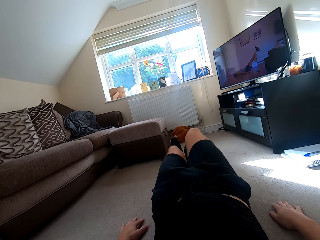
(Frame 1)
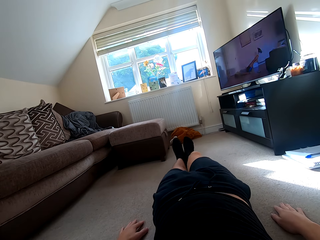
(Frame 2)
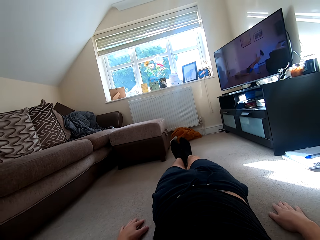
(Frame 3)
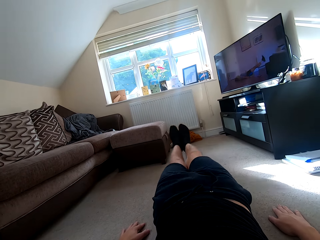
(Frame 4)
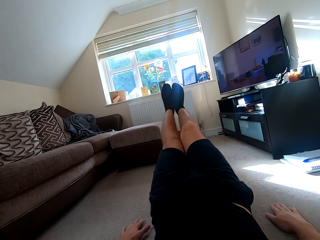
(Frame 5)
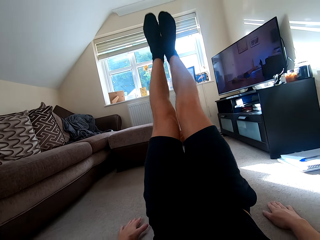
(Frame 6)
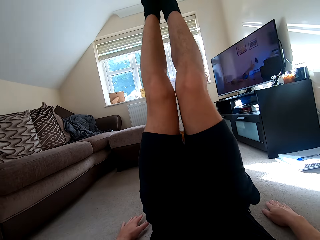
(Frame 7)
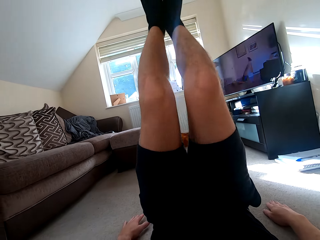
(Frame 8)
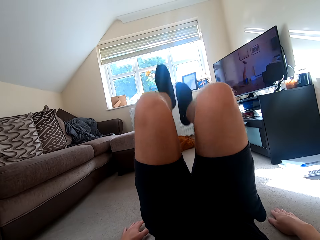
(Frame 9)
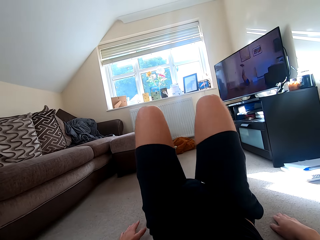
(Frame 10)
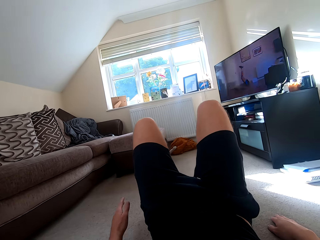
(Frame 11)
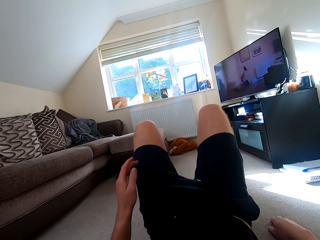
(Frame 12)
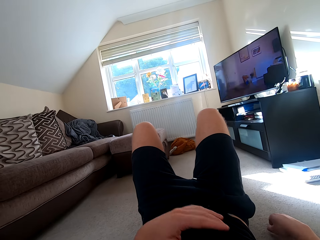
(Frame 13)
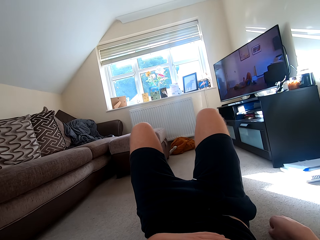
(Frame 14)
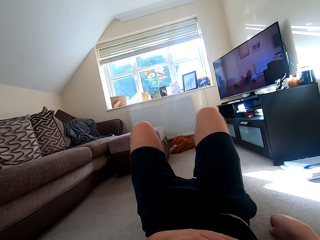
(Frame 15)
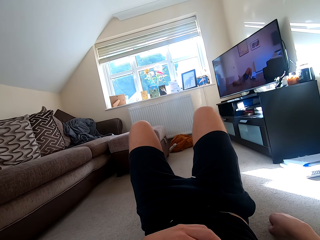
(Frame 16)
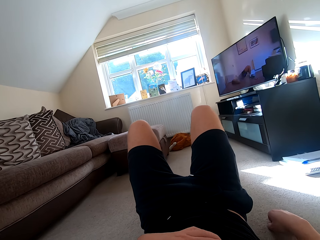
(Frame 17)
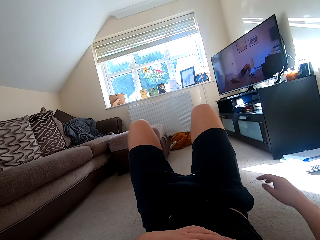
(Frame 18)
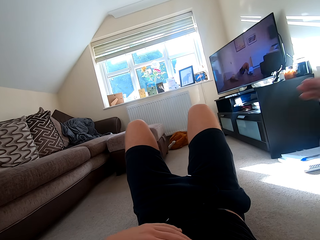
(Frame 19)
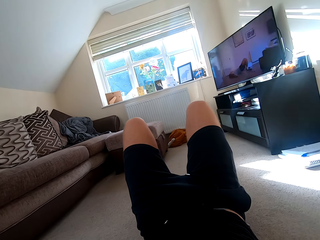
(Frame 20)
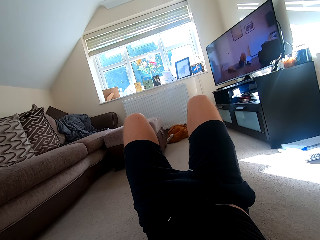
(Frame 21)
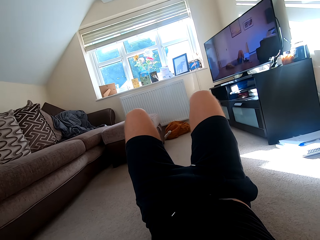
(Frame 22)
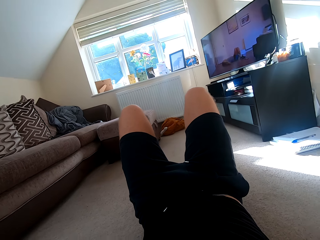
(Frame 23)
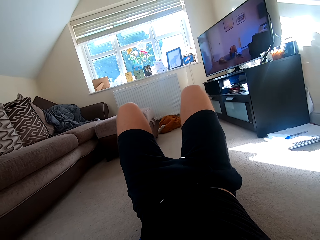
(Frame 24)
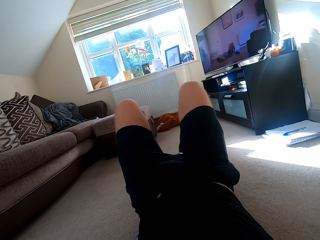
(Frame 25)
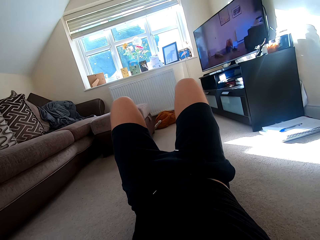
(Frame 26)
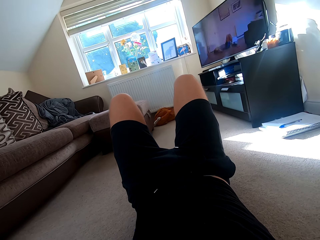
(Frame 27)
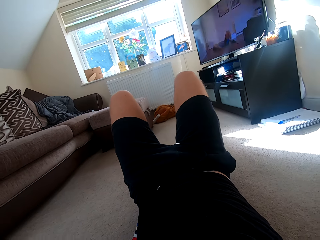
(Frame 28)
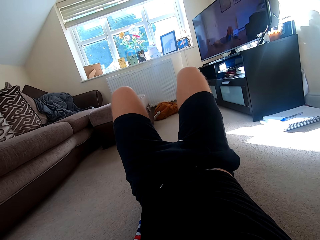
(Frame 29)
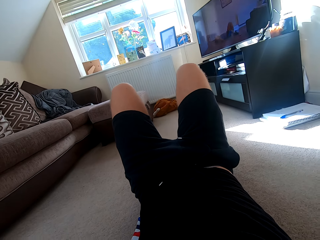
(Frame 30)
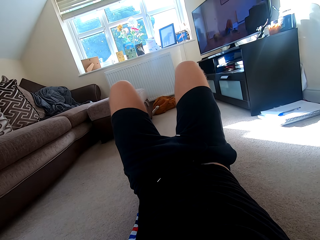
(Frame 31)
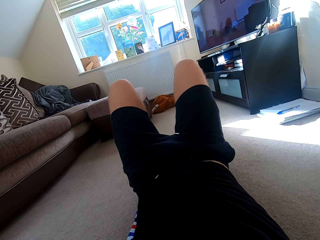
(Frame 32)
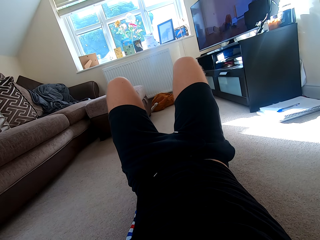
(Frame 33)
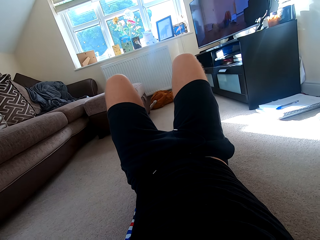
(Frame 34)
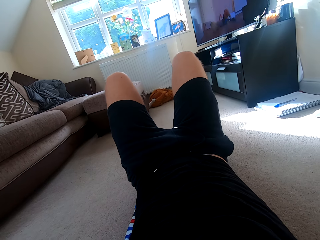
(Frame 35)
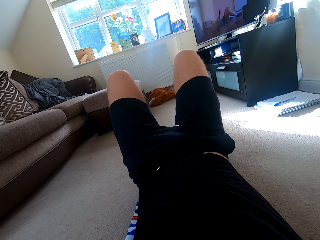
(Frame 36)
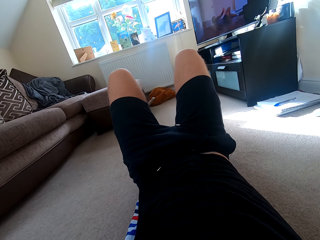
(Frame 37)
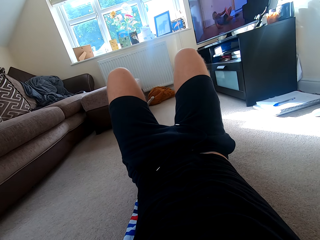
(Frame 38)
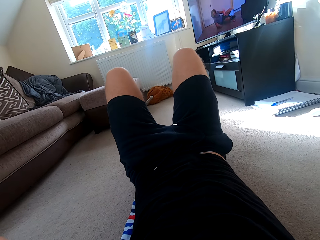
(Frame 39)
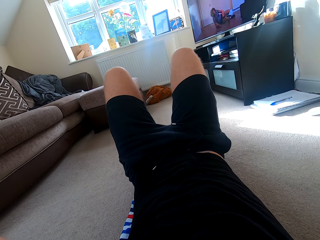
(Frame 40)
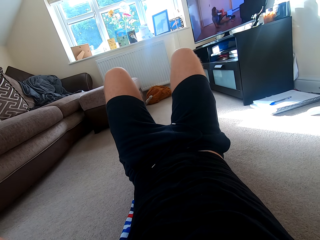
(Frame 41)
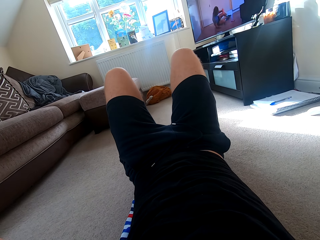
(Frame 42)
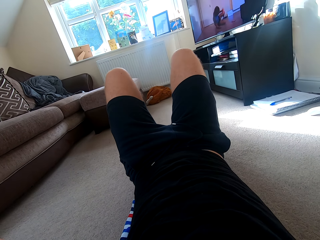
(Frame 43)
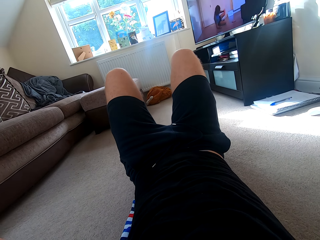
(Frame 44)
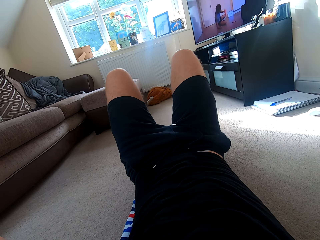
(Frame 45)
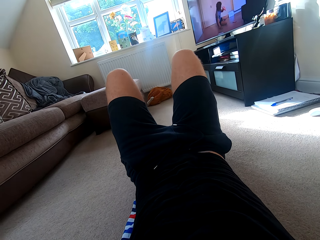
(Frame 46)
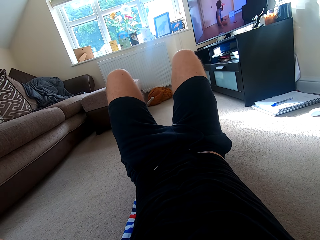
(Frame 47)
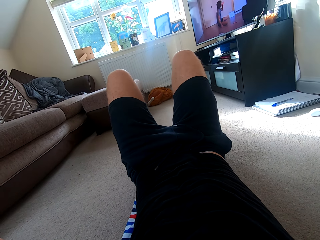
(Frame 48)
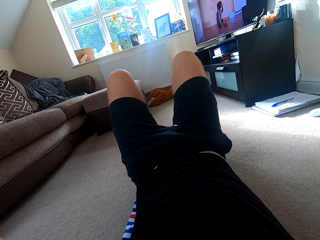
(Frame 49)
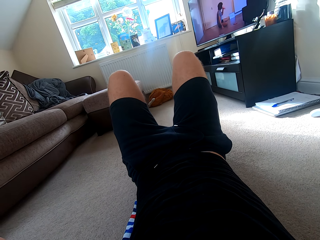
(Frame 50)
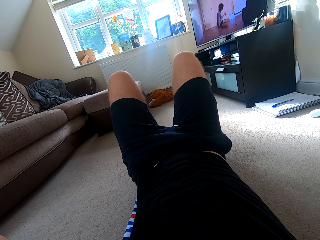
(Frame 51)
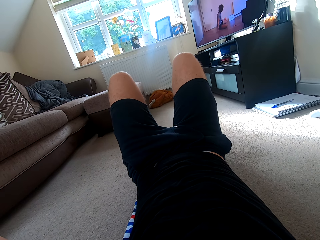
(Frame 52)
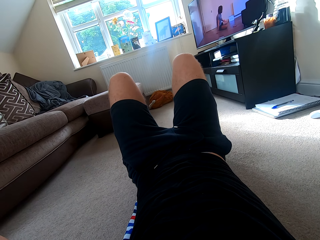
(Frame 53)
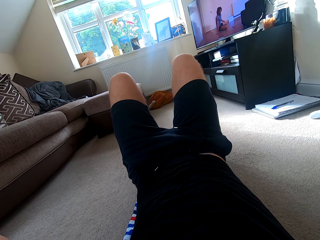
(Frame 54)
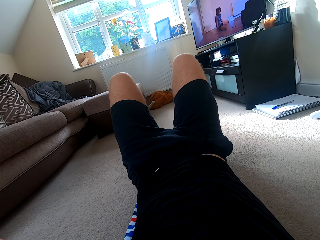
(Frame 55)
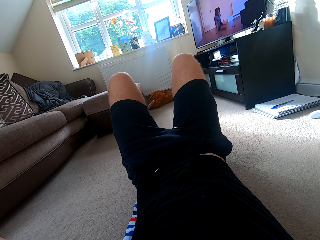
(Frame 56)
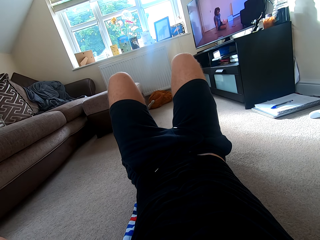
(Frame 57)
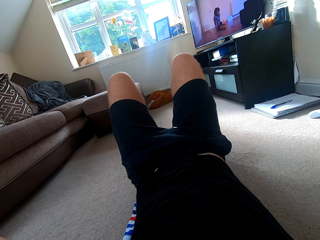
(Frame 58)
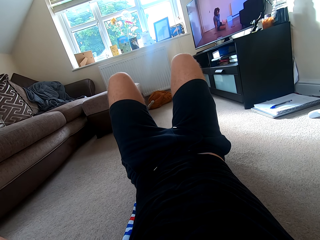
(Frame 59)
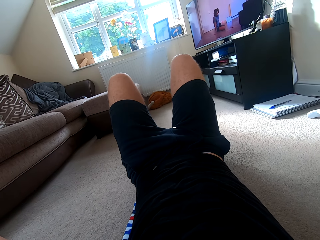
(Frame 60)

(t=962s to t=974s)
The camera wearer does the sit up. They watch the television.

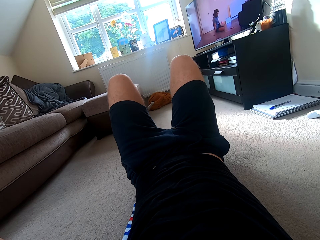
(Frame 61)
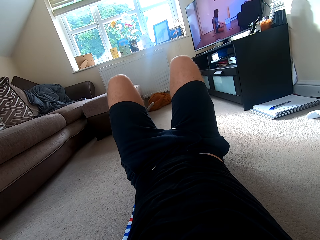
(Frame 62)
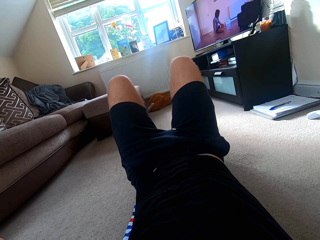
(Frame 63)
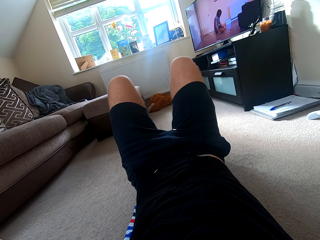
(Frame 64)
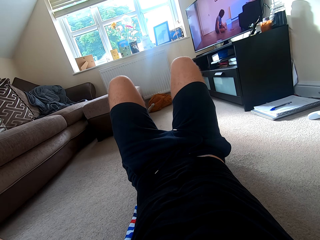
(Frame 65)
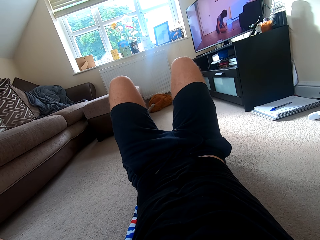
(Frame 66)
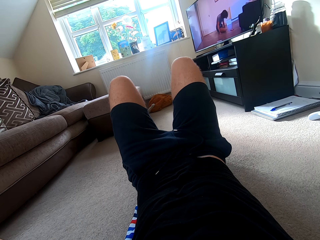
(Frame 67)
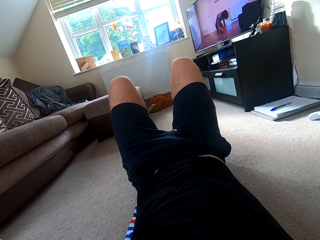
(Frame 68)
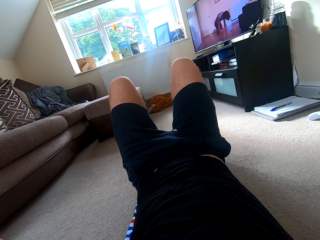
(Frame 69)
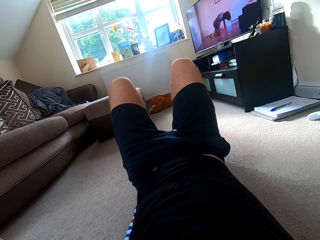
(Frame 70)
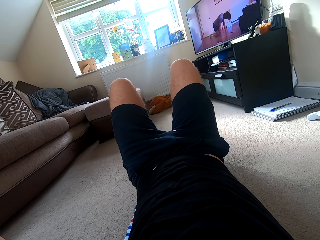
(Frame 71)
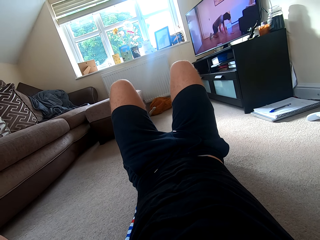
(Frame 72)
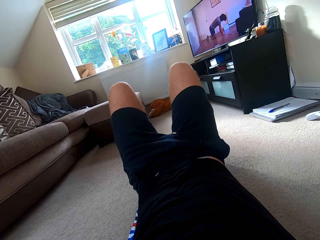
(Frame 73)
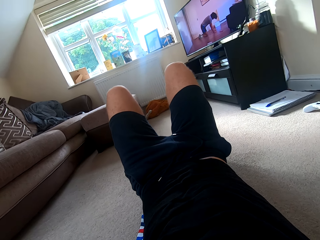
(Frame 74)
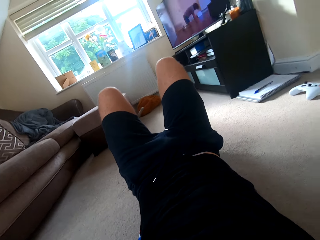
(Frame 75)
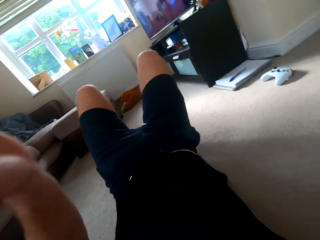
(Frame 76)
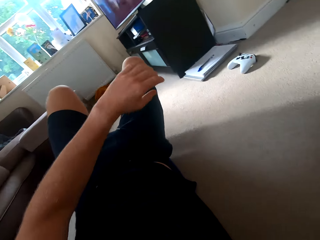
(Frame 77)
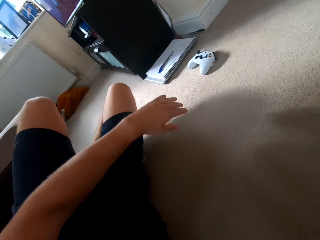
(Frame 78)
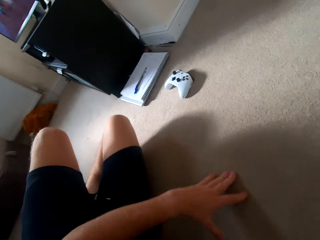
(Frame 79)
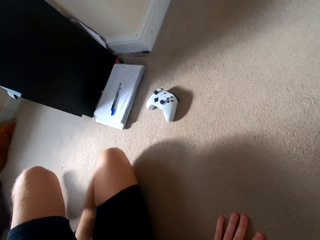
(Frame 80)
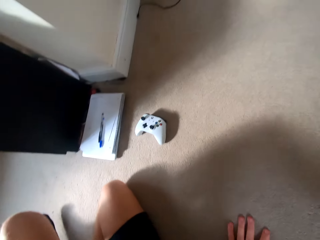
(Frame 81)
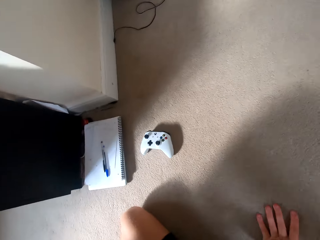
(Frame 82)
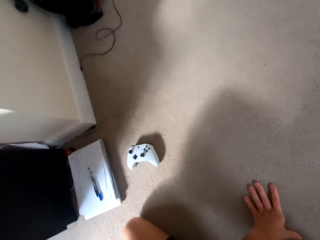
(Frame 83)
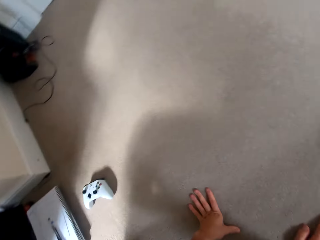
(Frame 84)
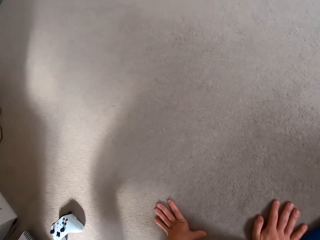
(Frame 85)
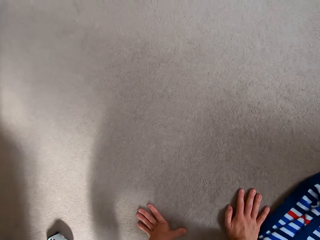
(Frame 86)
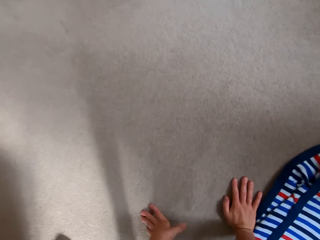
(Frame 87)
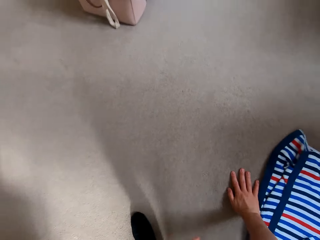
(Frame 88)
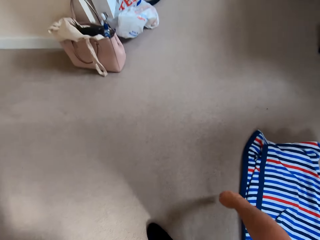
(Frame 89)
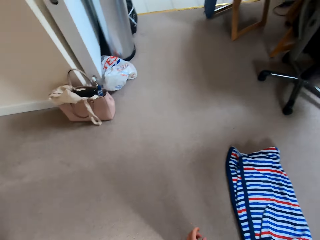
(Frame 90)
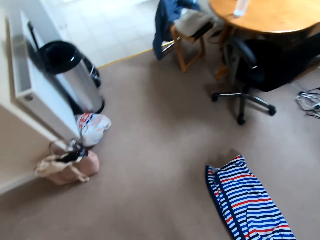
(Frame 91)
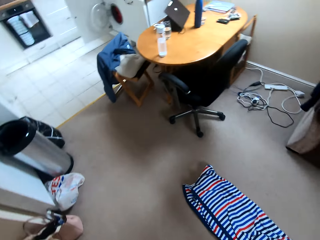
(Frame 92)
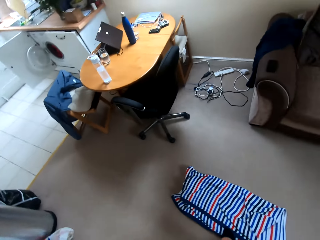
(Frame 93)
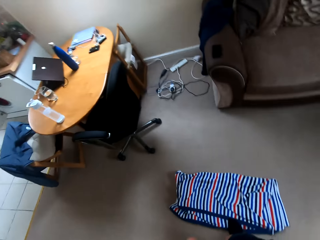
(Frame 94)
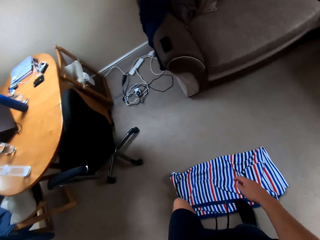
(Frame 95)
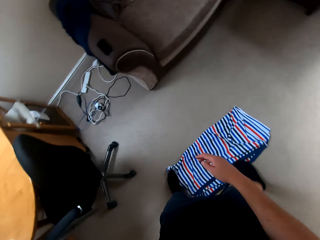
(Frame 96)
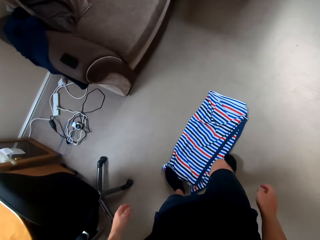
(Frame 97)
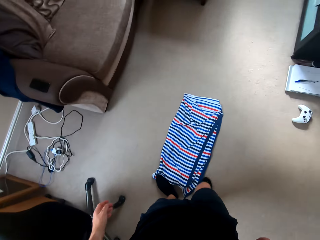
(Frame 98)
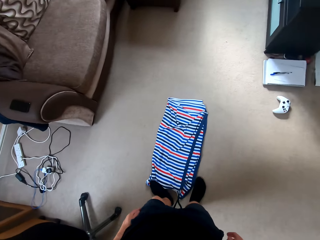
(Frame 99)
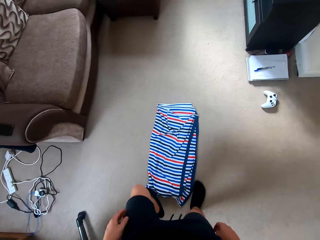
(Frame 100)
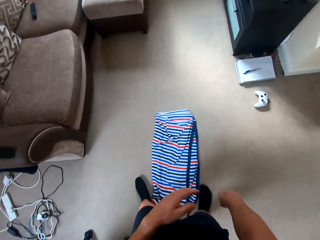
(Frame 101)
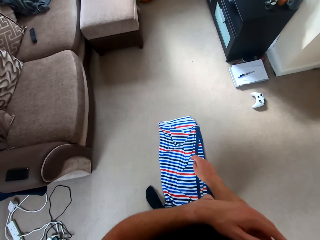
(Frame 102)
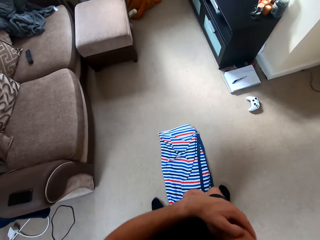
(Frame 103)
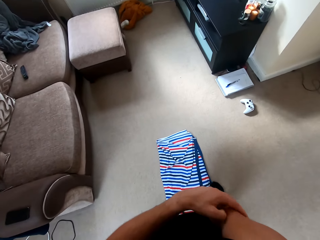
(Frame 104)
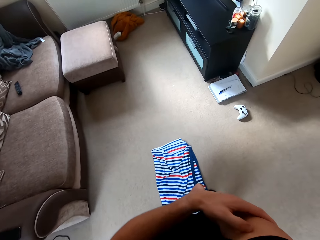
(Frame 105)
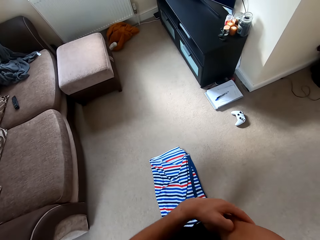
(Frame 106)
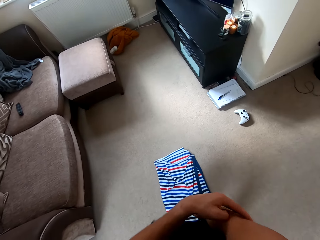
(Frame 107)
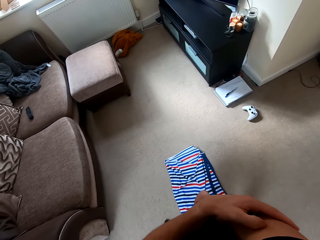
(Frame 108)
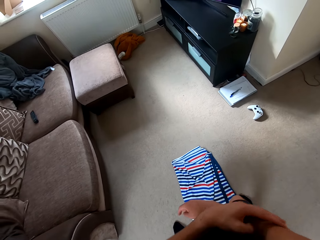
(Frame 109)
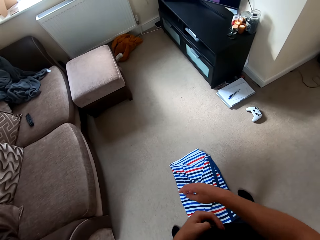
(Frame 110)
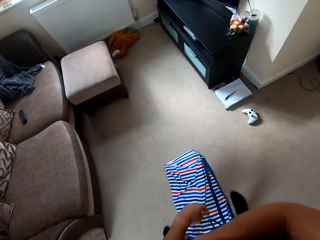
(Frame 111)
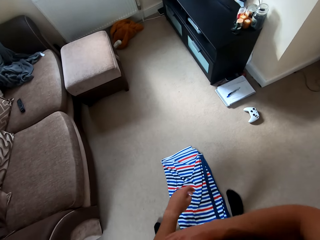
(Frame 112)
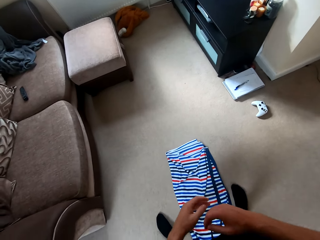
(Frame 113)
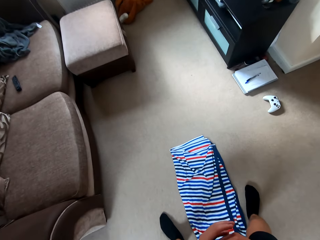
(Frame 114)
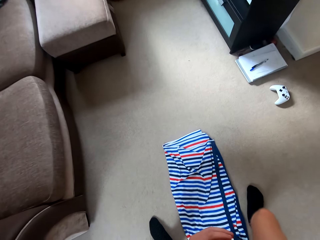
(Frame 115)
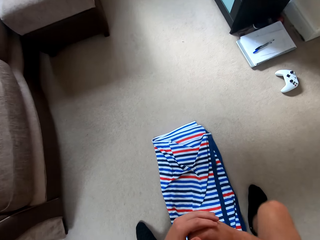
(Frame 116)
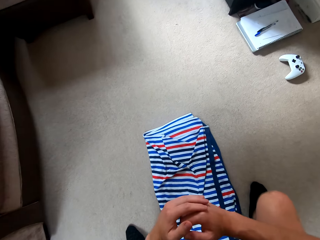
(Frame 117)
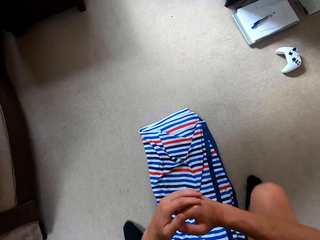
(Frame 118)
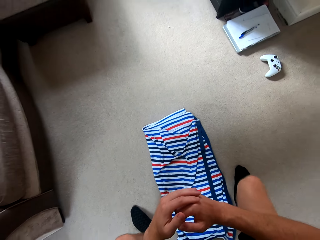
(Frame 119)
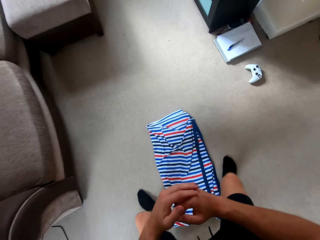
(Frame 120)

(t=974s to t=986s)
The camera wearer stands on his feet. He moves. He scrubs his hand.
